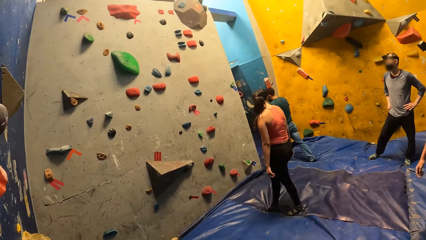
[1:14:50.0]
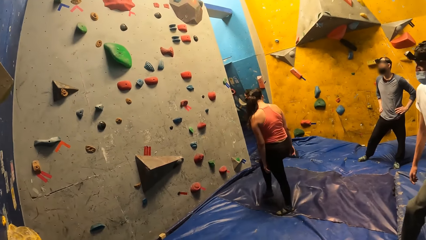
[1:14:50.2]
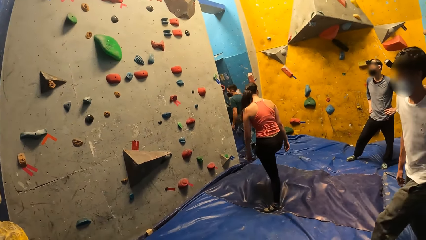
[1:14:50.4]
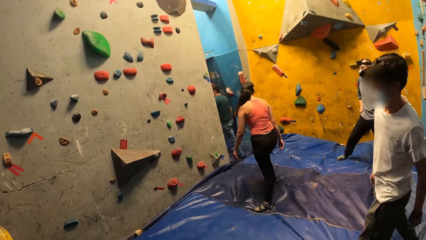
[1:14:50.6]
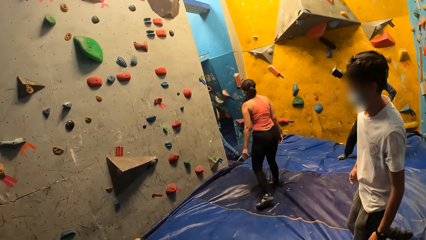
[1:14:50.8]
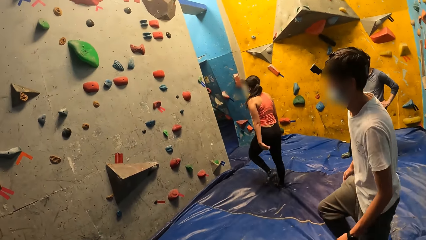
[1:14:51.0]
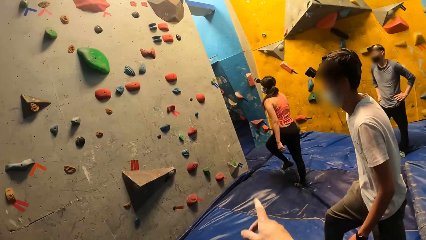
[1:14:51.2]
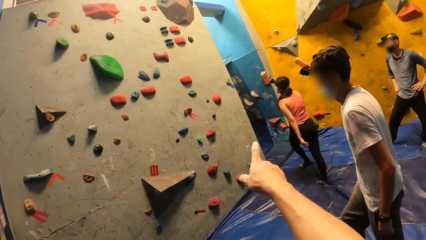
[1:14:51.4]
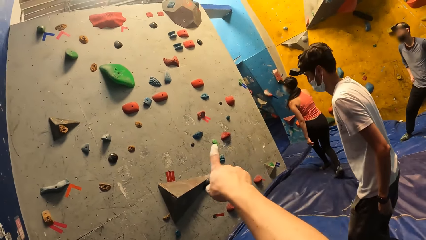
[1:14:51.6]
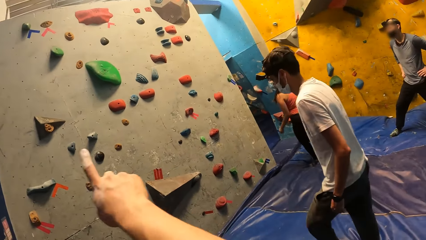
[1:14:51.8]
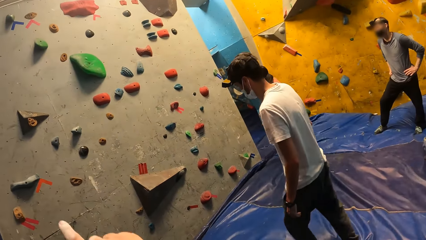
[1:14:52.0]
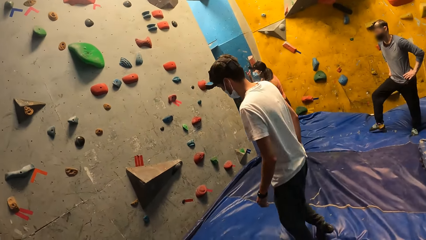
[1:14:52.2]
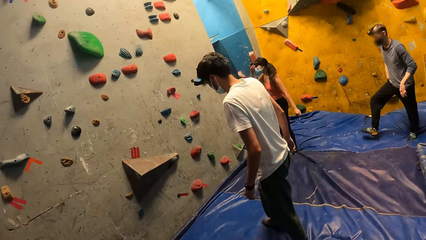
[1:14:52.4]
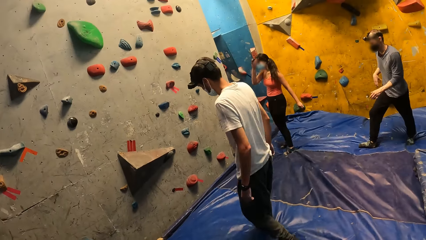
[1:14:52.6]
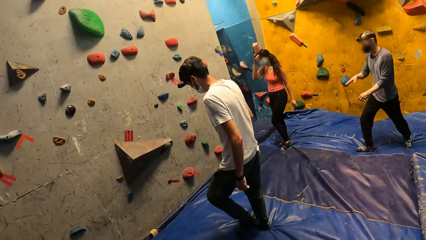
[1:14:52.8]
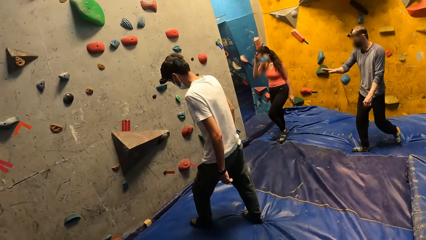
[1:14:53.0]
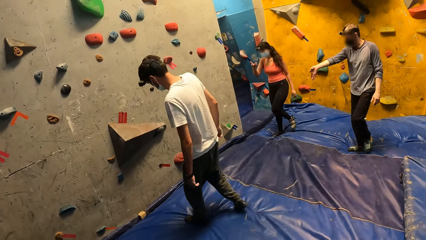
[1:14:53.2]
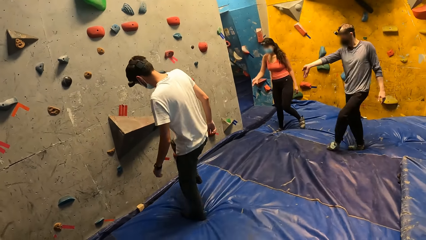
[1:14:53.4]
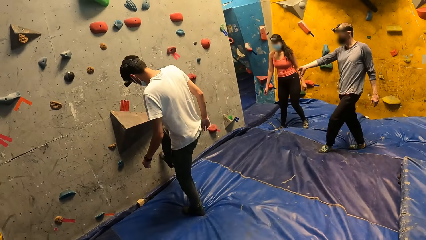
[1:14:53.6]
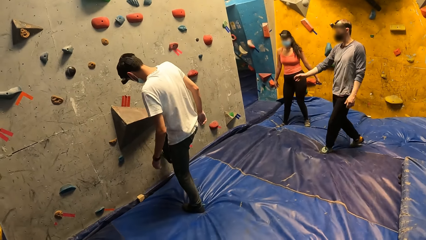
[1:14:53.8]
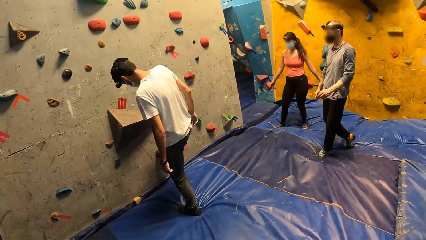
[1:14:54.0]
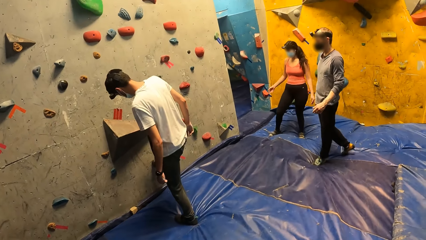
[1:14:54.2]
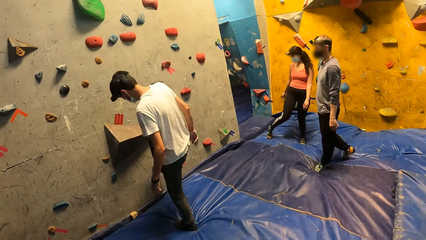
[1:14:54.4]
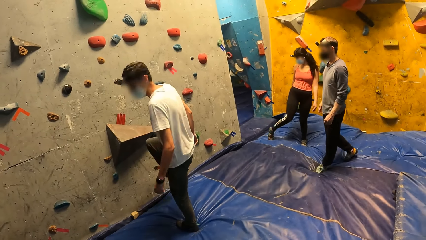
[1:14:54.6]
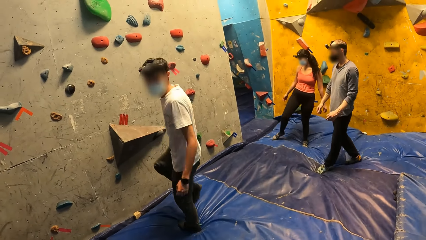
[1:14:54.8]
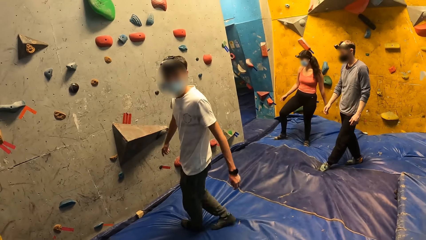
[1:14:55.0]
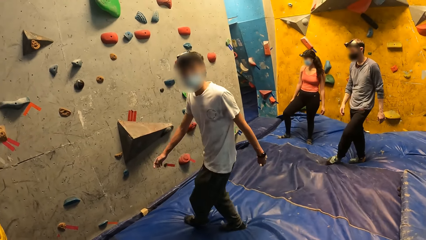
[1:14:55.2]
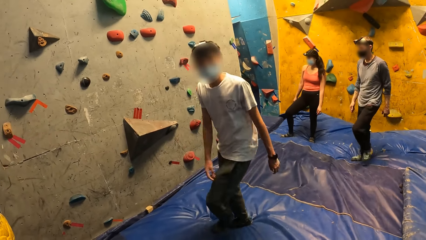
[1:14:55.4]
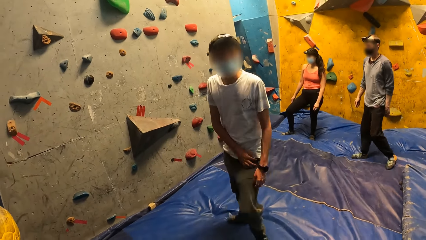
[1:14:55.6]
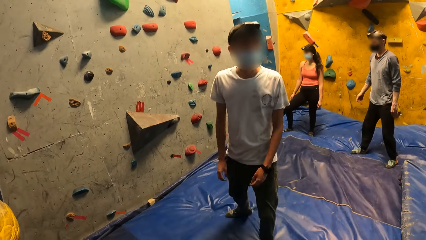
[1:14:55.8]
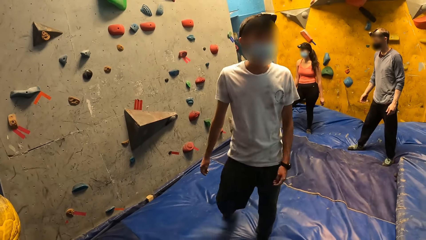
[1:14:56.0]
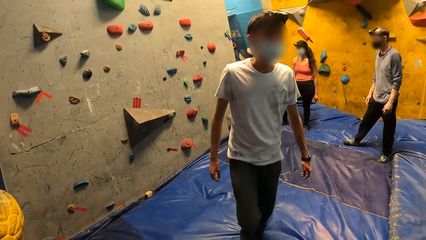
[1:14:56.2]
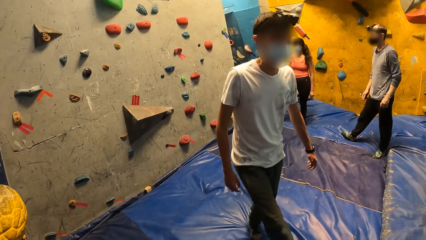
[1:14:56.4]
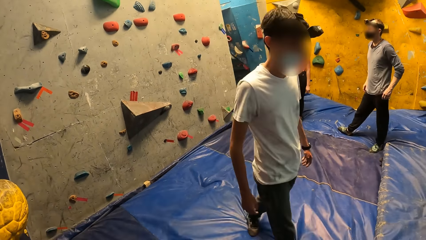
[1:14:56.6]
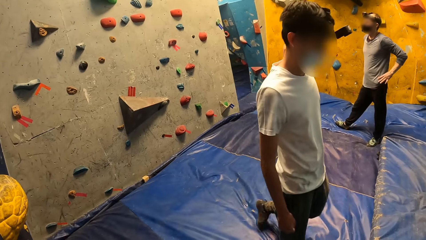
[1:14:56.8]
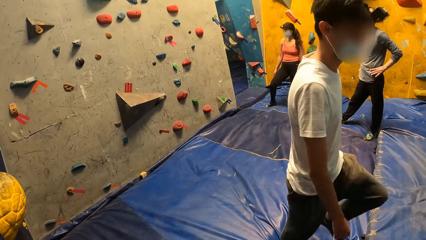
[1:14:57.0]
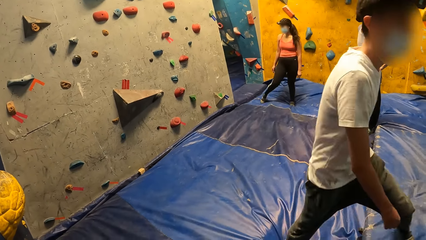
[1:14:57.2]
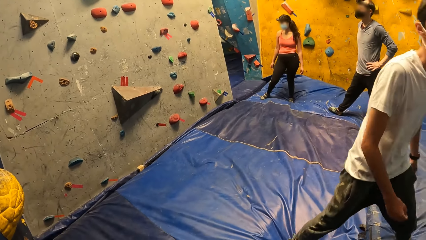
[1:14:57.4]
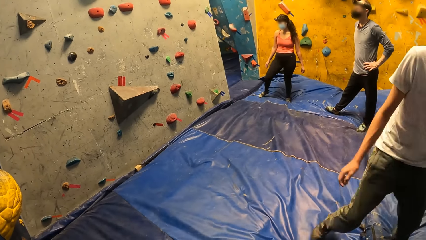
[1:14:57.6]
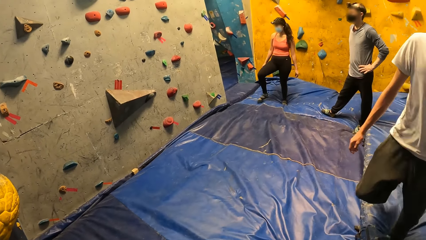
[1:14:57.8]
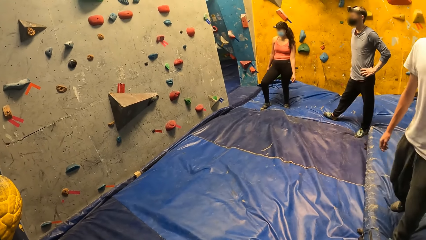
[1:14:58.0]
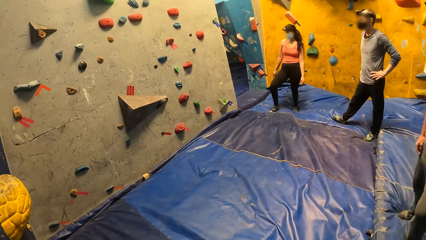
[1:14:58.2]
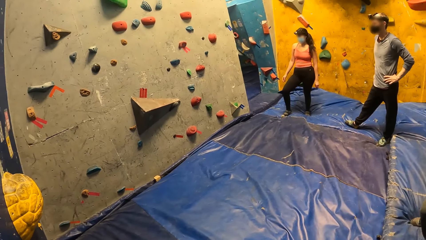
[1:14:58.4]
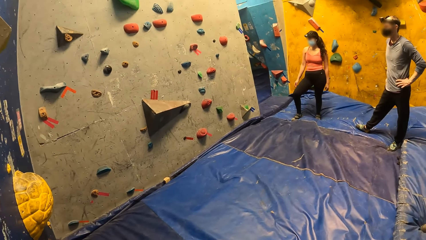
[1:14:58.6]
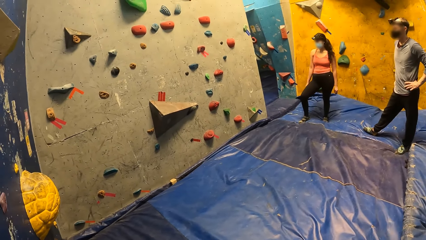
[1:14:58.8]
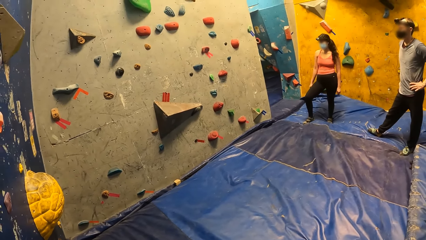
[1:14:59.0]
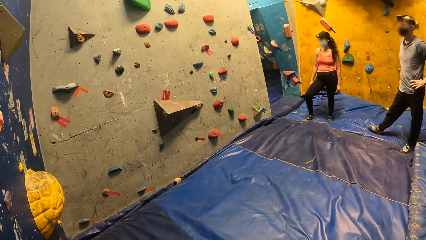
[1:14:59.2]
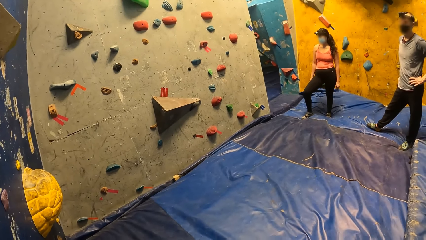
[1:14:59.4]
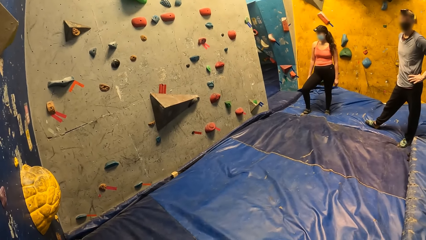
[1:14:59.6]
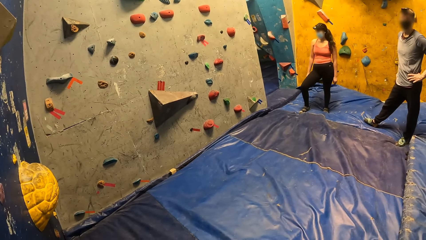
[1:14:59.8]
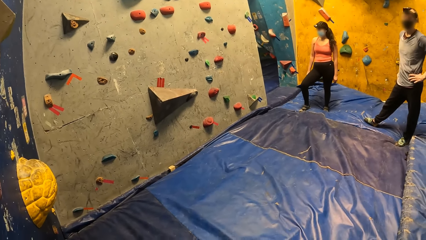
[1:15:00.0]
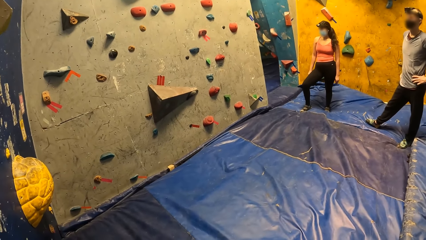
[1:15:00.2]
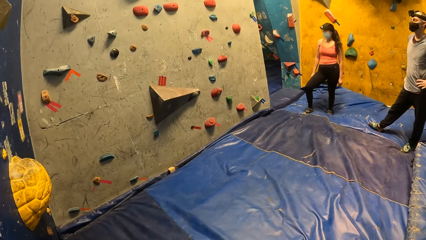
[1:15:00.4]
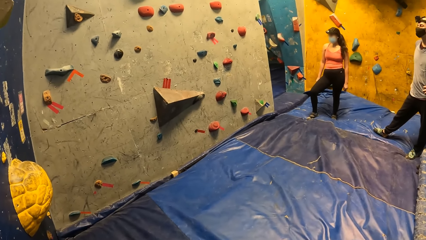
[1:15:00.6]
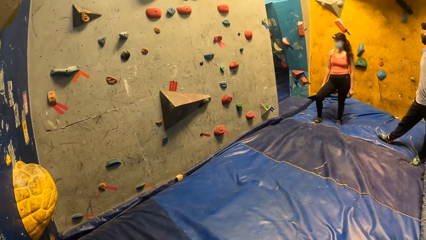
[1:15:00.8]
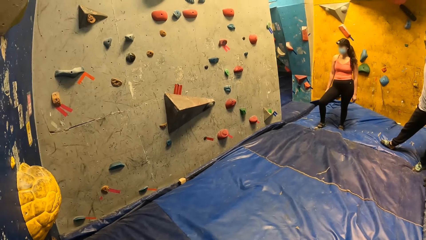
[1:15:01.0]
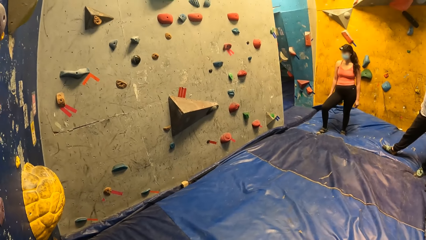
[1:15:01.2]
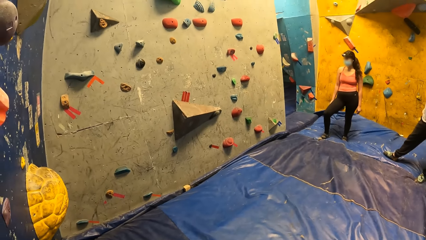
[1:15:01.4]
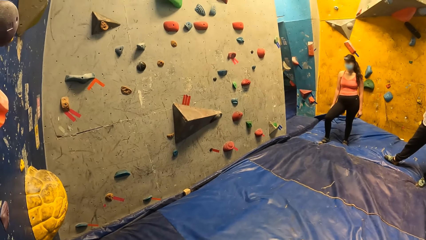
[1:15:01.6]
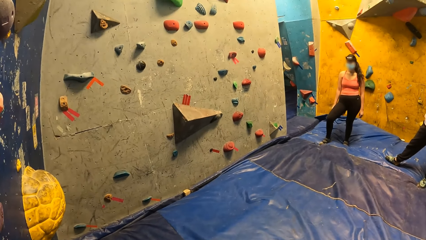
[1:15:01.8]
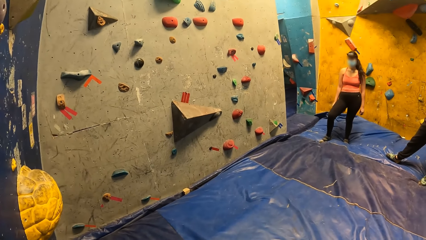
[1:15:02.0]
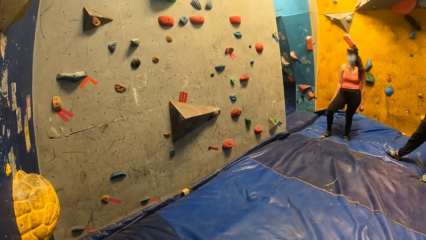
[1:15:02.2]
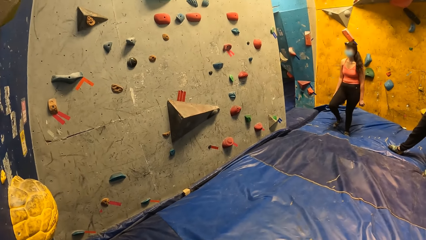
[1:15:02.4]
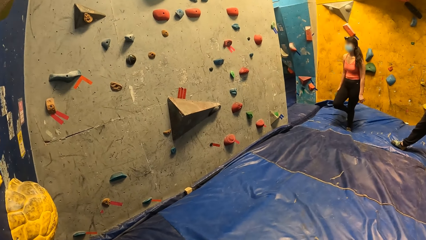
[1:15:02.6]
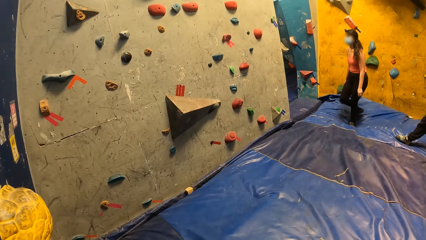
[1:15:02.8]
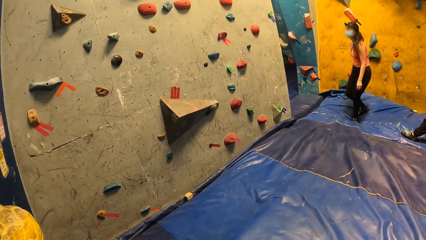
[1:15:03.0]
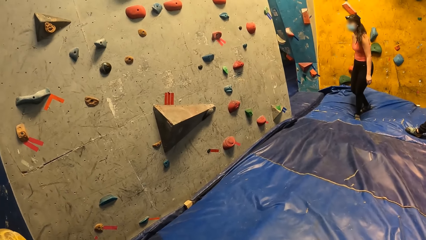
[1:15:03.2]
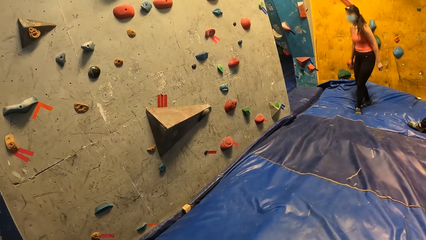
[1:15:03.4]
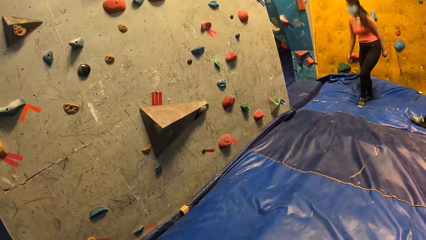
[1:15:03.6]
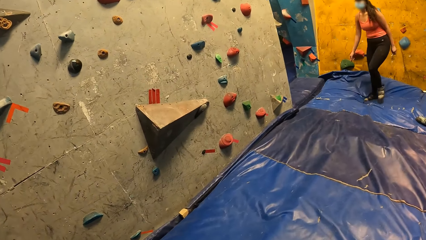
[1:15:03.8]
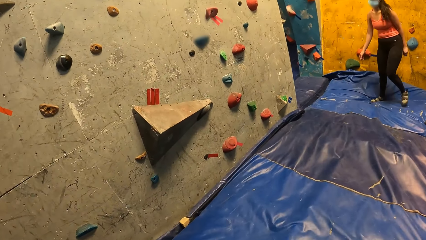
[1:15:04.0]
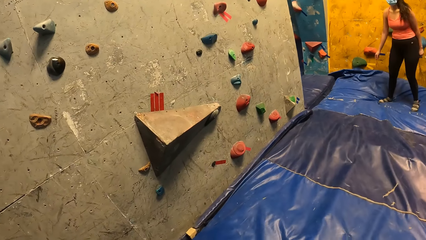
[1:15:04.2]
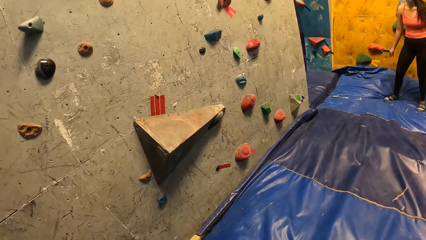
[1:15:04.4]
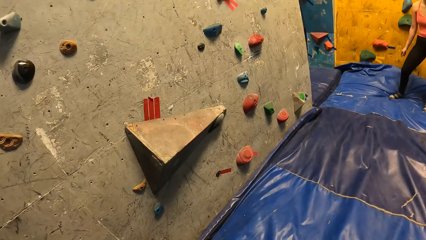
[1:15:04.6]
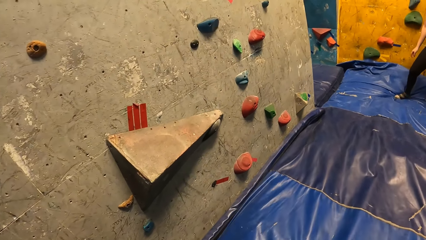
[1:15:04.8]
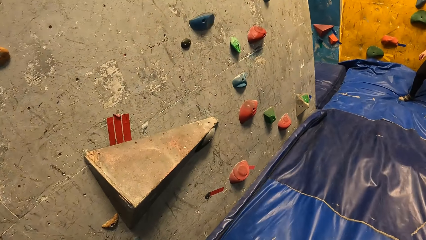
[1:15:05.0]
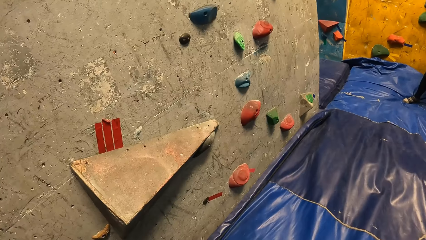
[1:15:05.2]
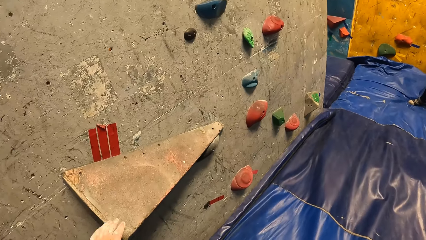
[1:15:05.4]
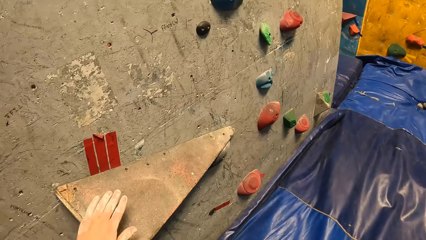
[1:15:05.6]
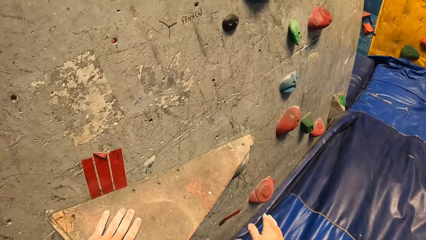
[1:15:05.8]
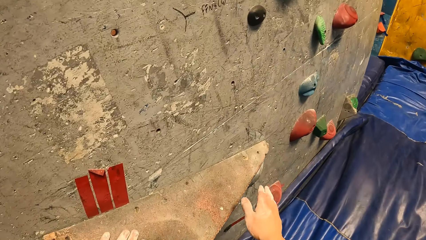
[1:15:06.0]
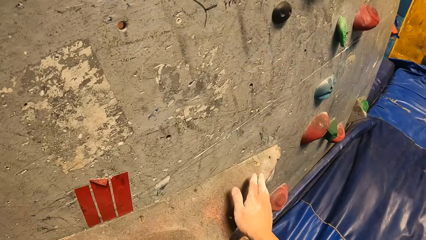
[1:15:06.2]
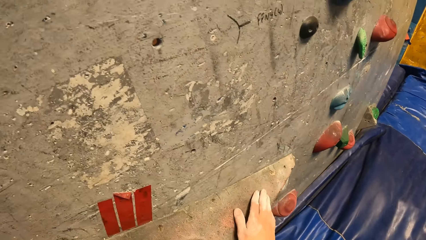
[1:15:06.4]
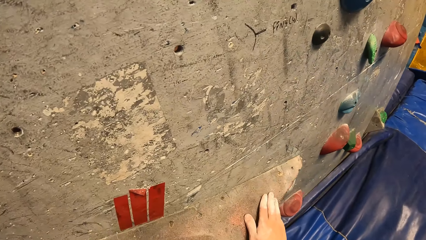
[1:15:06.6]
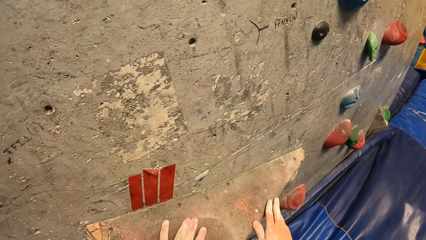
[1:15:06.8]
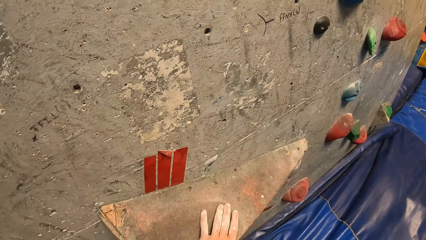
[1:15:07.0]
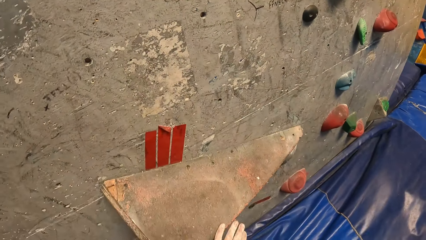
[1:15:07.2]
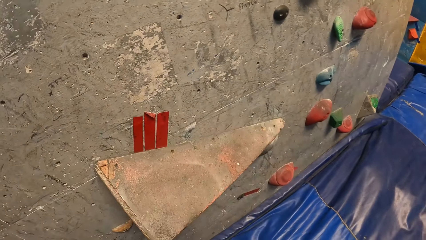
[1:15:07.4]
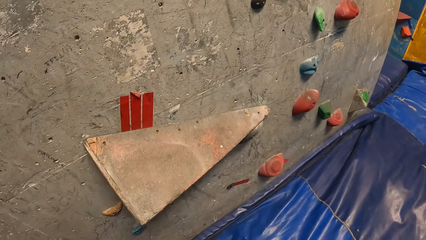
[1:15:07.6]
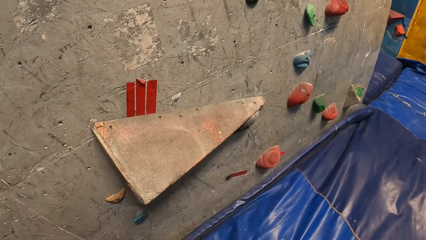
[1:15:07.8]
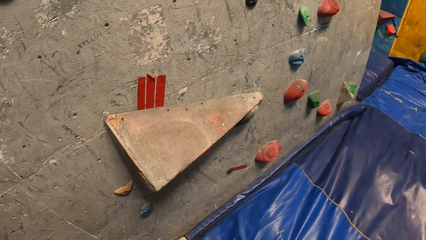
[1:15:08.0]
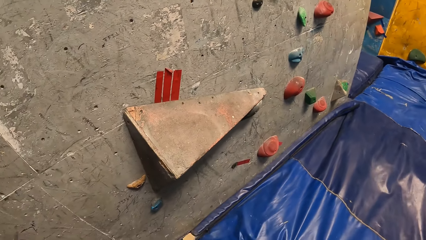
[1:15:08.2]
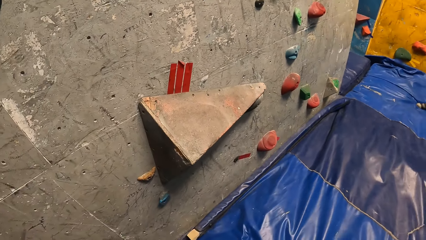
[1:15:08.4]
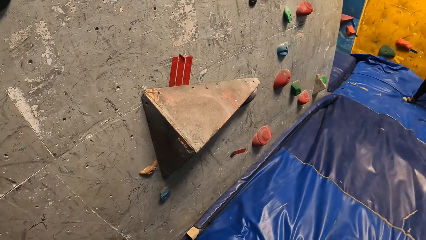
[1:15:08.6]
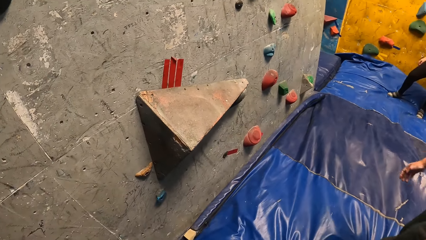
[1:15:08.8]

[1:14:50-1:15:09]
The camera wearer points the holder with the finger. The man puts his right leg on the wall. The camera wearer touches the wall with his left hand. He holds the holder. He touches the wall with his right hand.
